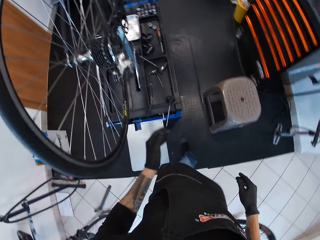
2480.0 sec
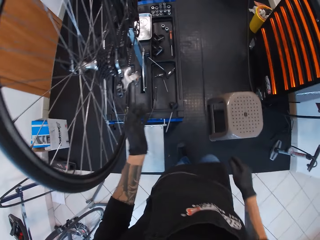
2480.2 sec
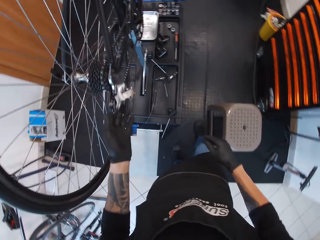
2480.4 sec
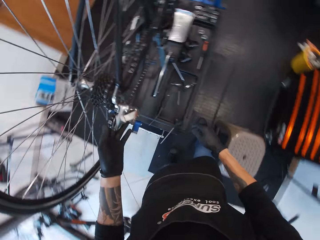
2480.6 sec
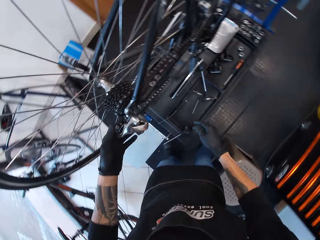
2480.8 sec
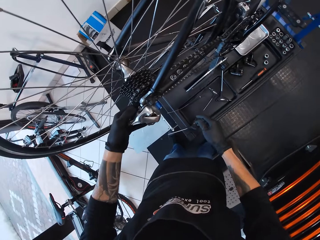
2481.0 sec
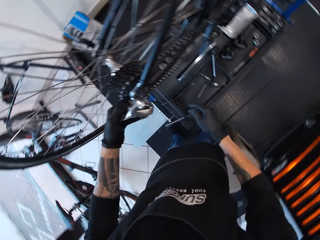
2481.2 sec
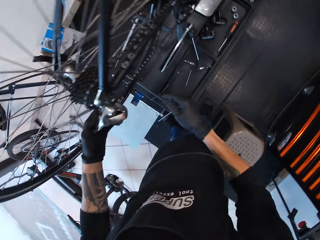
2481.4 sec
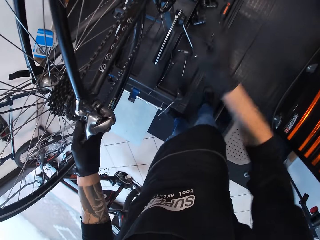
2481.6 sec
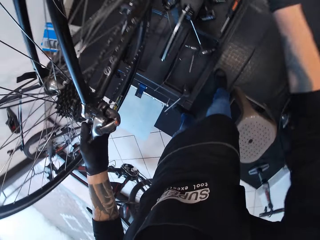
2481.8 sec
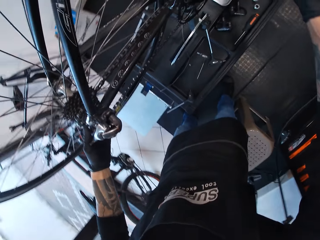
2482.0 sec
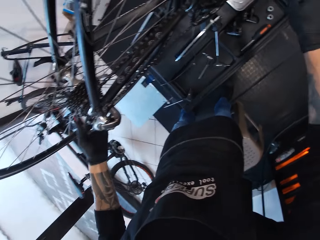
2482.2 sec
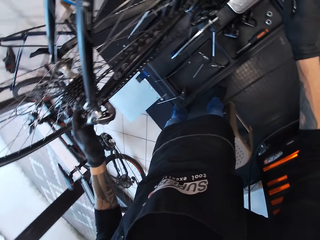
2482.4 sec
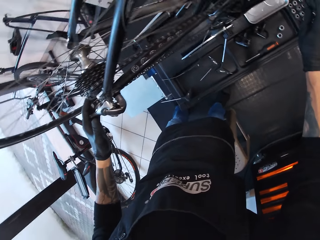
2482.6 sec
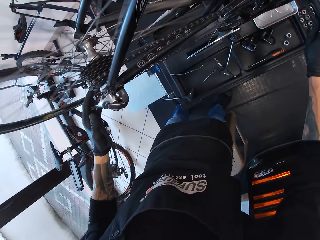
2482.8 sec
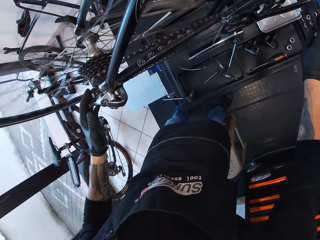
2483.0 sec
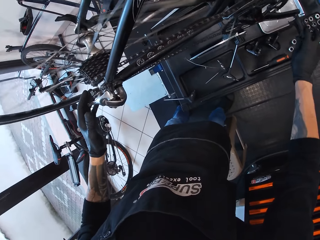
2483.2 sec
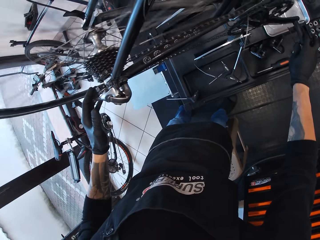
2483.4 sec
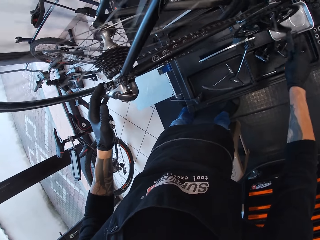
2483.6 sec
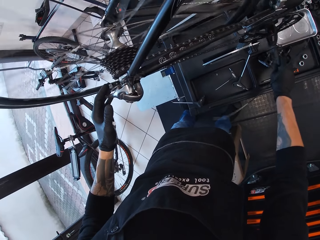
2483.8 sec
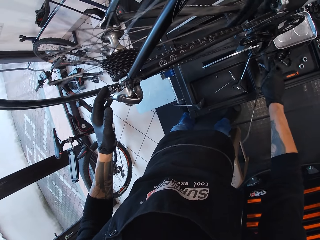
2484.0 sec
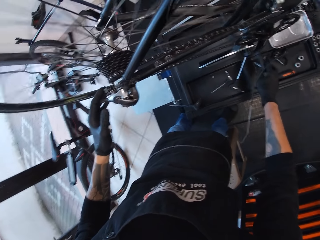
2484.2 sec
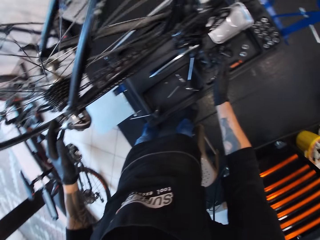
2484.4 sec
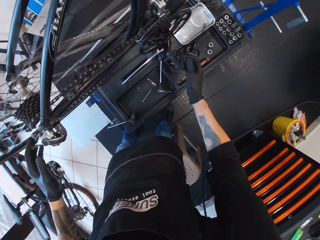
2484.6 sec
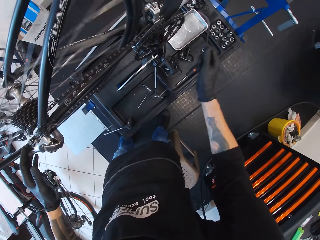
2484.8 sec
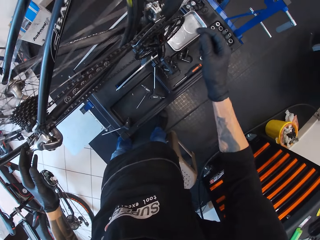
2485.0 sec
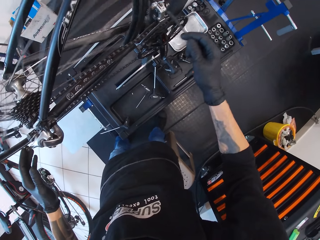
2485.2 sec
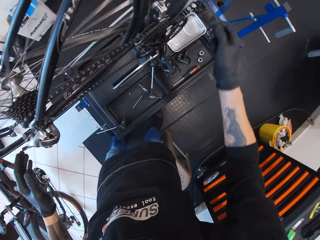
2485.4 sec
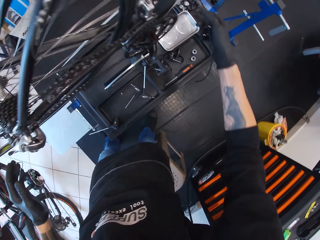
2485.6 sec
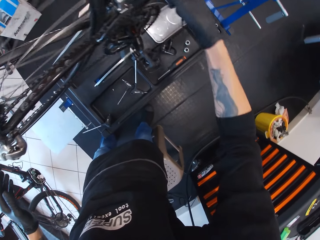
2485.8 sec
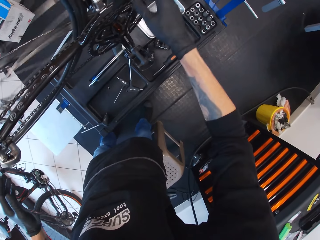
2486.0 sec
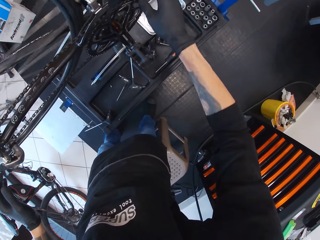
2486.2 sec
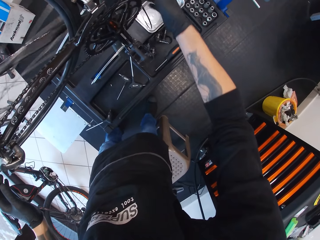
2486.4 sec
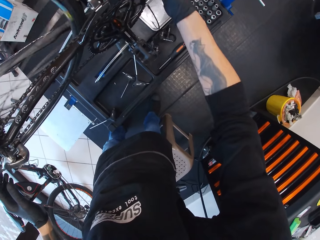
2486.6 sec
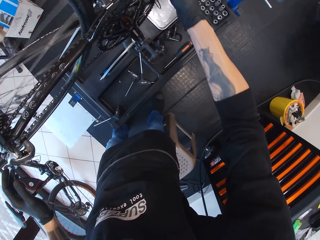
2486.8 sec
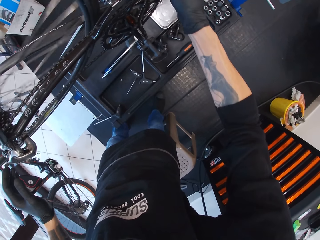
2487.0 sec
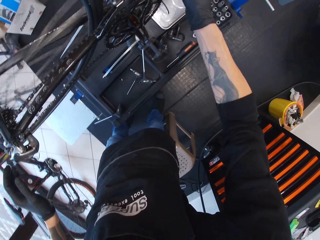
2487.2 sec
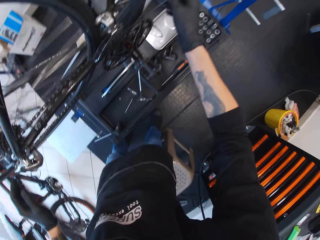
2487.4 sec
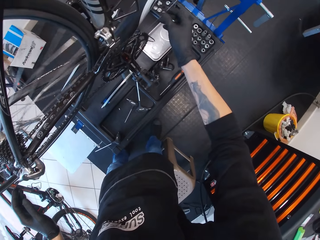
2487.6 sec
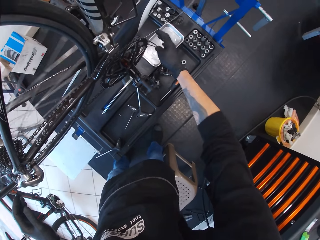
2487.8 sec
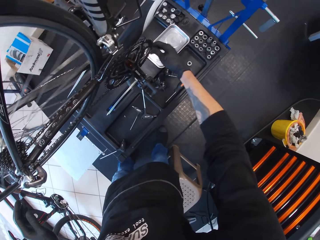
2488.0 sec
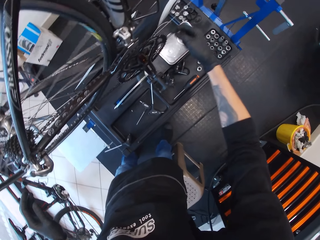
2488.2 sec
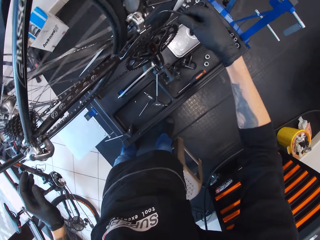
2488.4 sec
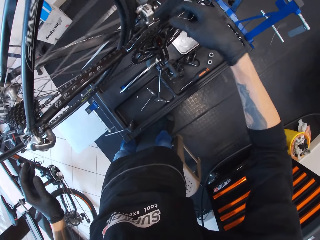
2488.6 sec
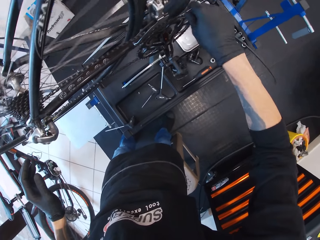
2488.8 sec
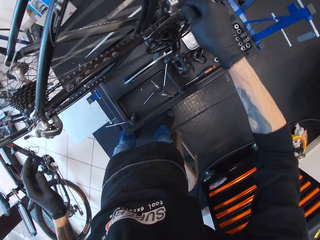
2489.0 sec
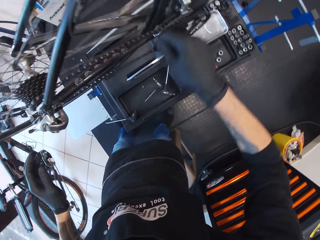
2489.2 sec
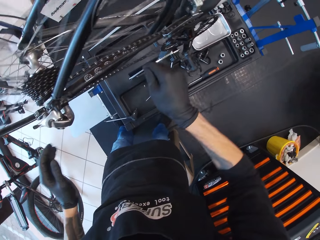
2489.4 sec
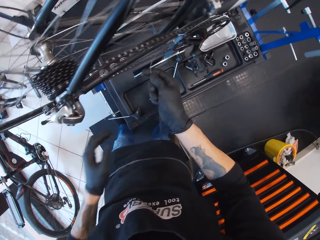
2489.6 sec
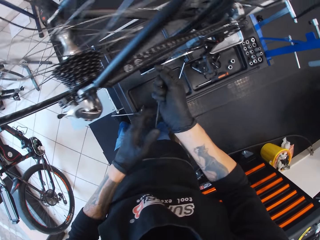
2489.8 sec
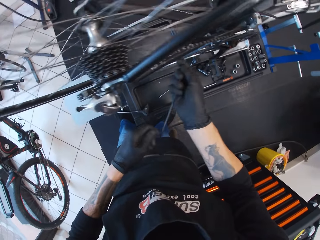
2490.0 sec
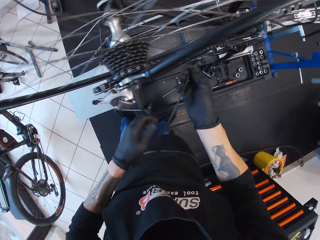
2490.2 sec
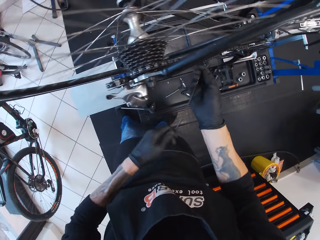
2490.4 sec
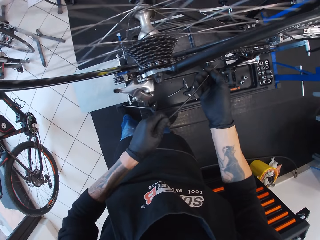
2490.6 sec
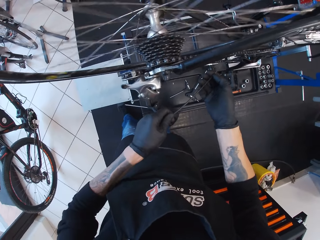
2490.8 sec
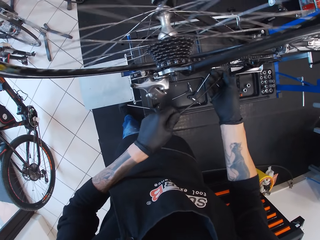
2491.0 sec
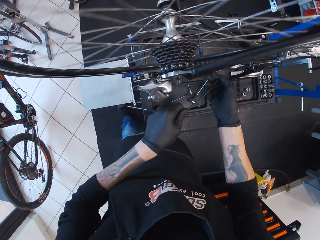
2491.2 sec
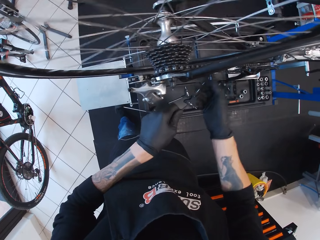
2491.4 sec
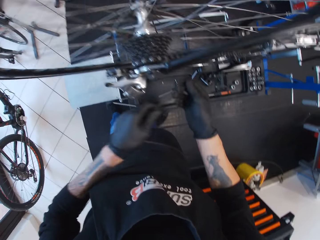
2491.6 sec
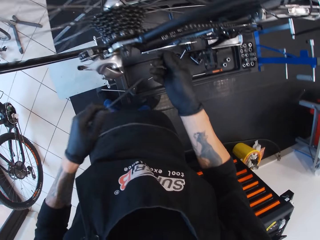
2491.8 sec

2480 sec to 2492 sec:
The camera wearer touches the chain. They hold a bolt. They turn the pedal. They move a wire. They propel the wheel.

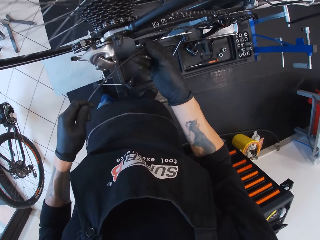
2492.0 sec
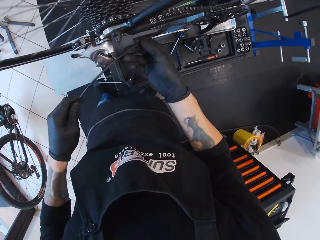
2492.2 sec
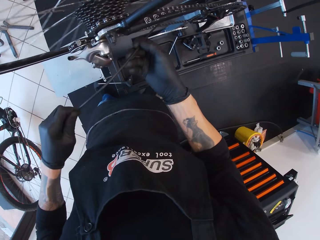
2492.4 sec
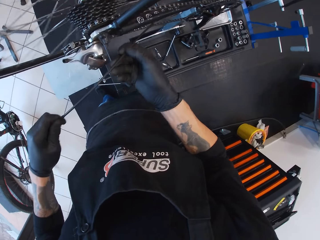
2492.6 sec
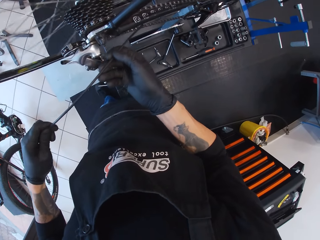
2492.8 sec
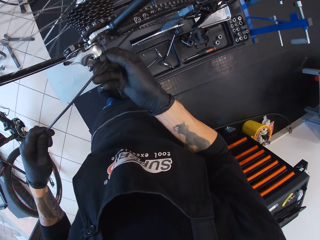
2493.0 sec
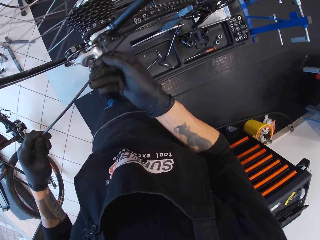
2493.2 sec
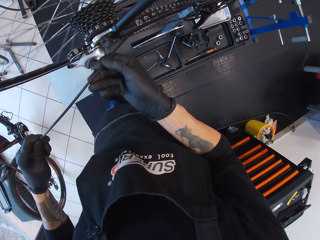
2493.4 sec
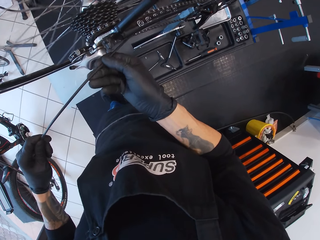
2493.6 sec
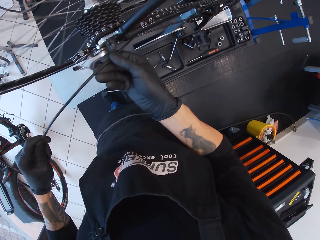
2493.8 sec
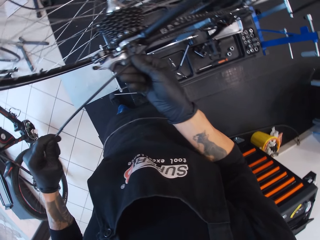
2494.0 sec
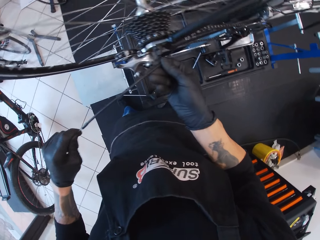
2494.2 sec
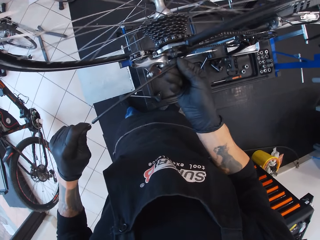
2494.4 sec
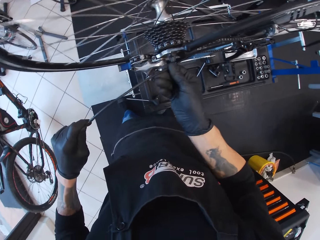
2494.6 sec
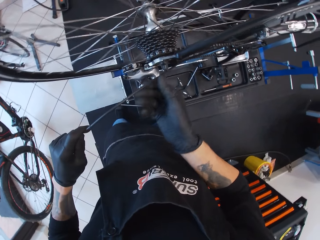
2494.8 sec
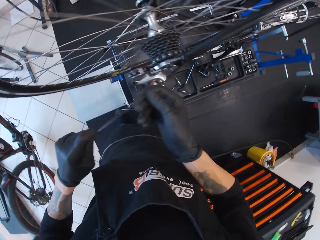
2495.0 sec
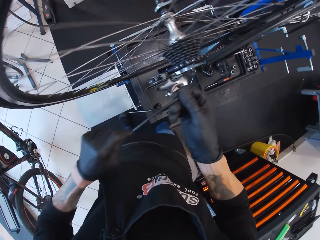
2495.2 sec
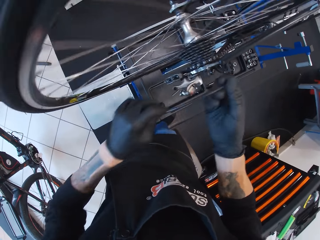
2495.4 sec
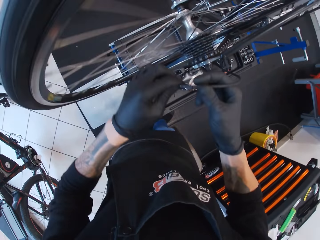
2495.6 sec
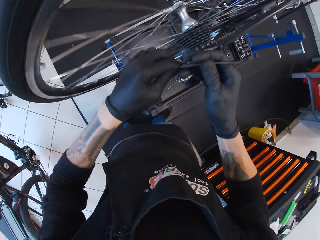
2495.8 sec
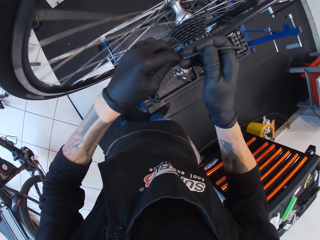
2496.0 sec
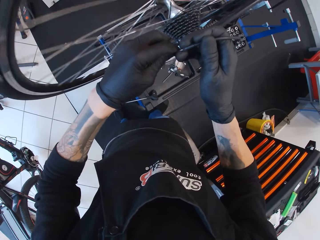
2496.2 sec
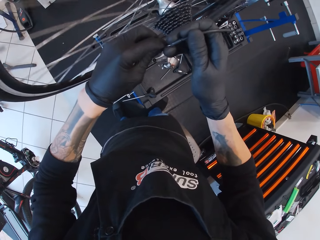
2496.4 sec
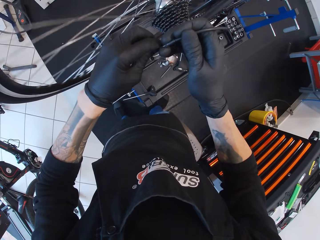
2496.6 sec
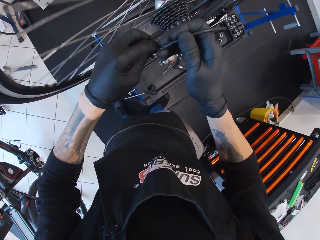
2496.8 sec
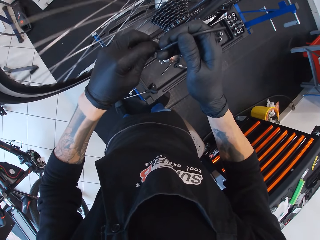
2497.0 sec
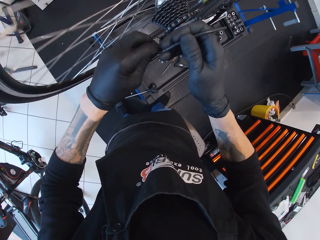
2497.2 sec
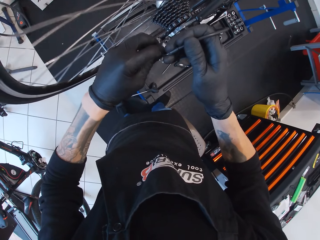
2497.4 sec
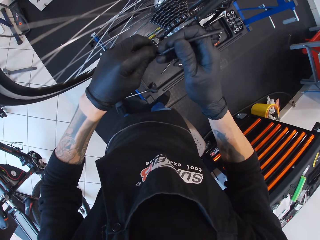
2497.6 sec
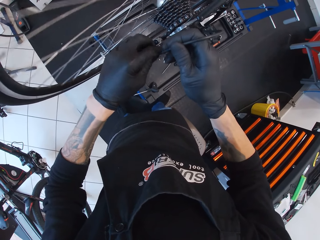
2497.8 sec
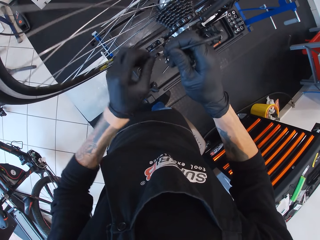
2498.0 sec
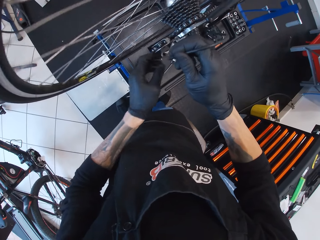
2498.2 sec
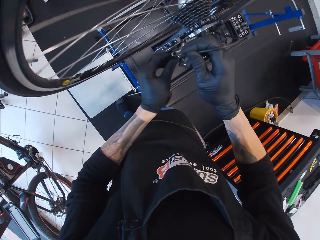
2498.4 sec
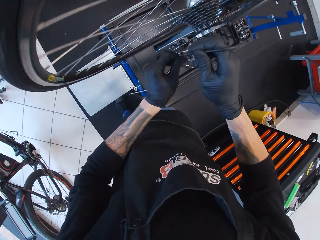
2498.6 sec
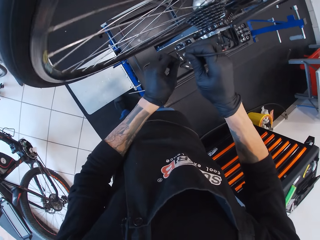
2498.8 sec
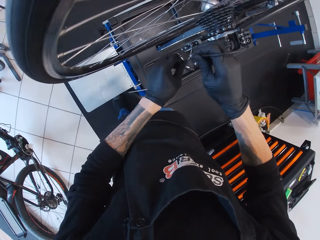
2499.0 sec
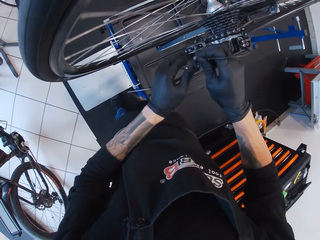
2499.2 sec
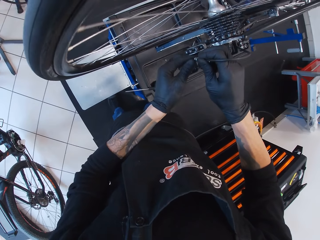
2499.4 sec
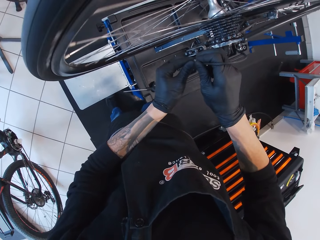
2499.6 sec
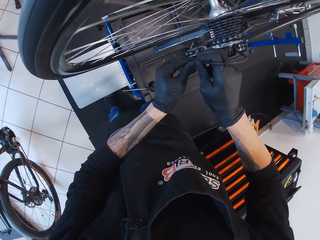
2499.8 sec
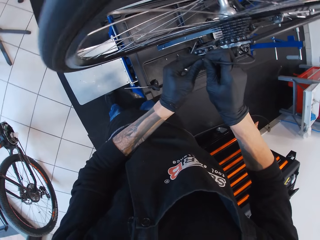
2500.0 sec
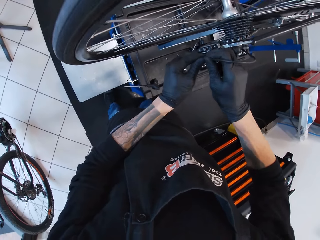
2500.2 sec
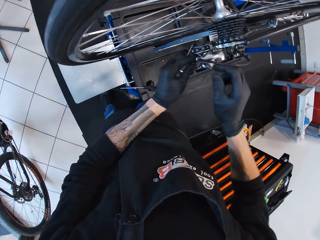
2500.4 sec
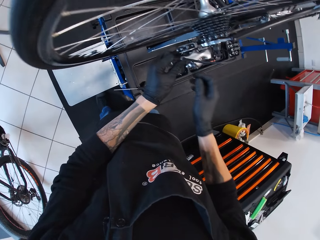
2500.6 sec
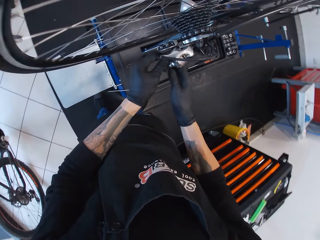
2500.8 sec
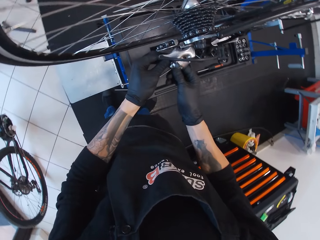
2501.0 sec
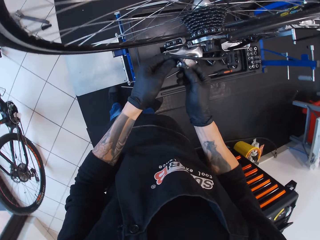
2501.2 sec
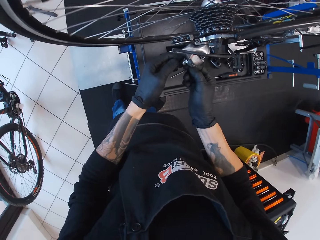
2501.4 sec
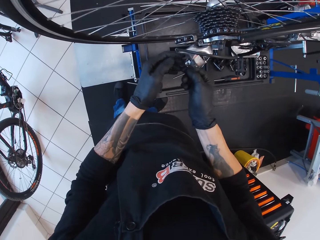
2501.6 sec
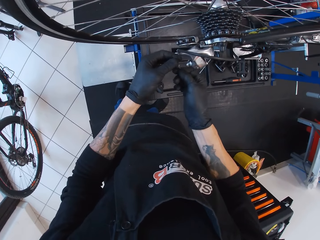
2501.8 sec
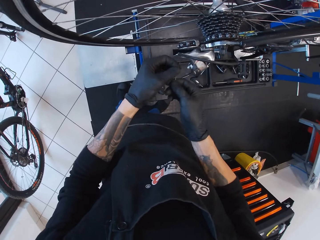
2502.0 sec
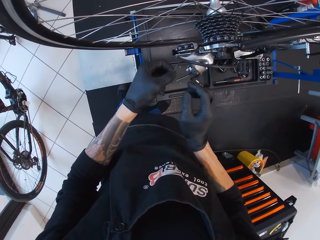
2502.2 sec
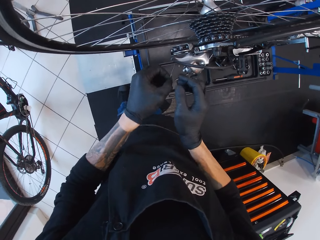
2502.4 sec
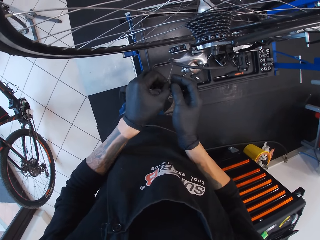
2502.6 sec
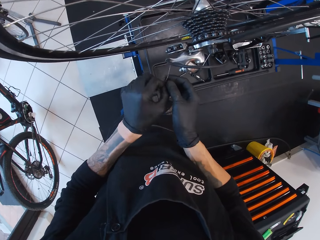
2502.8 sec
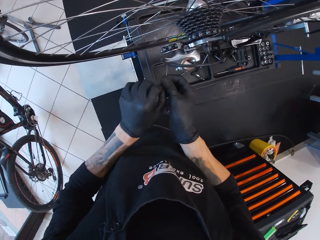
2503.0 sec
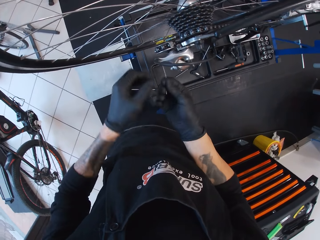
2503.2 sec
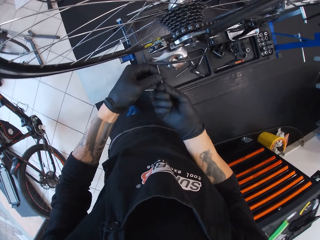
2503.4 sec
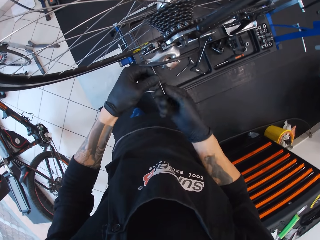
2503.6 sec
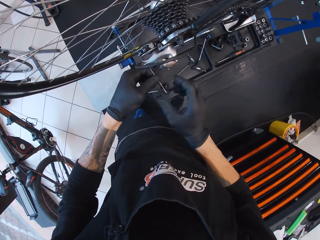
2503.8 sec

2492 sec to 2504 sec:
The camera wearer adjusts a wire. They put the wire in the chain guide. They connect the wire.
